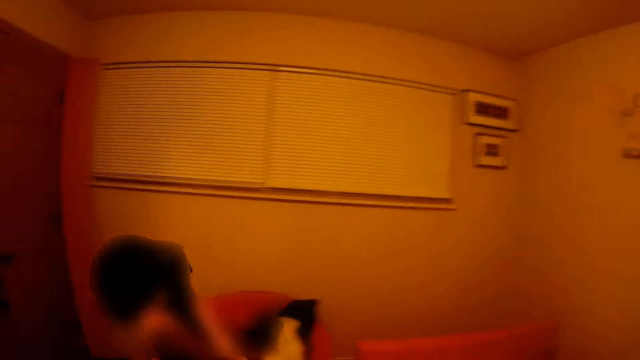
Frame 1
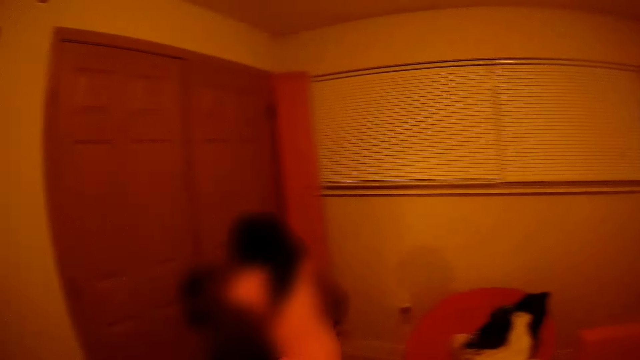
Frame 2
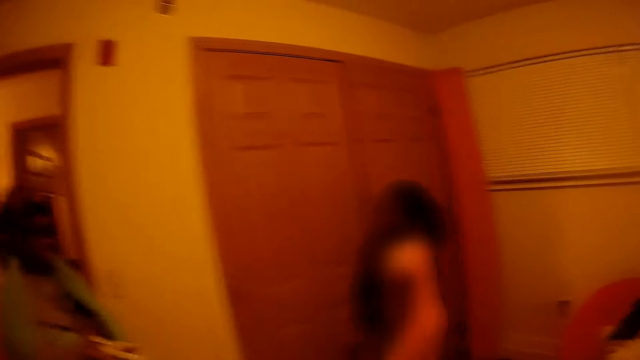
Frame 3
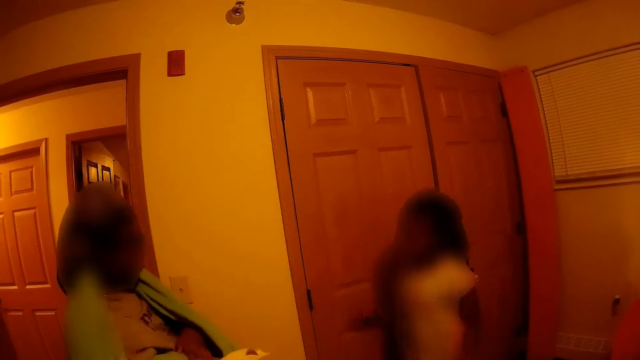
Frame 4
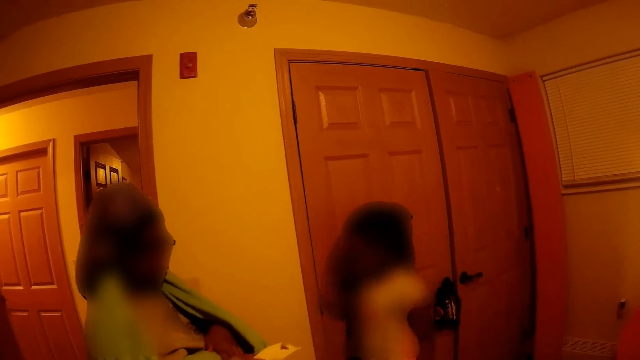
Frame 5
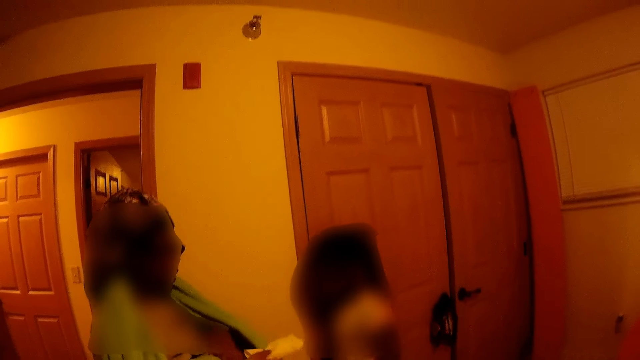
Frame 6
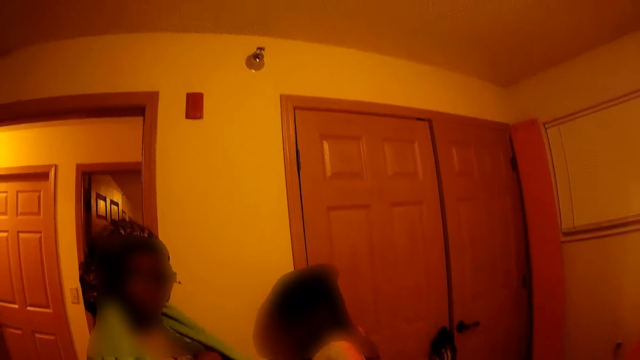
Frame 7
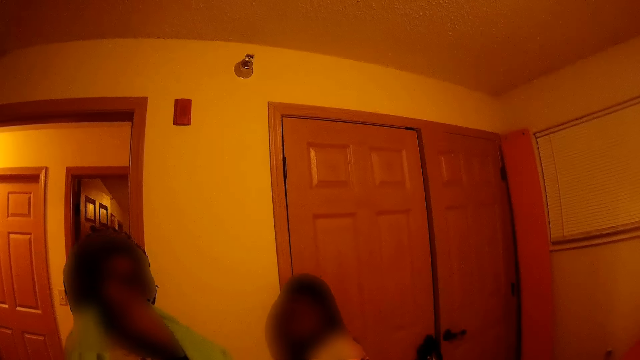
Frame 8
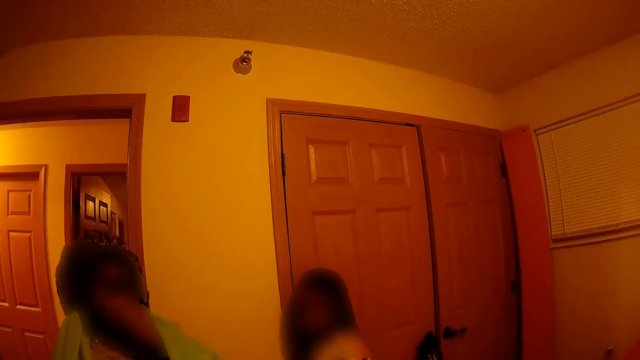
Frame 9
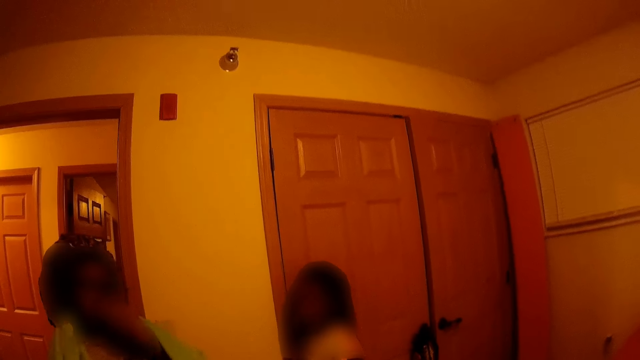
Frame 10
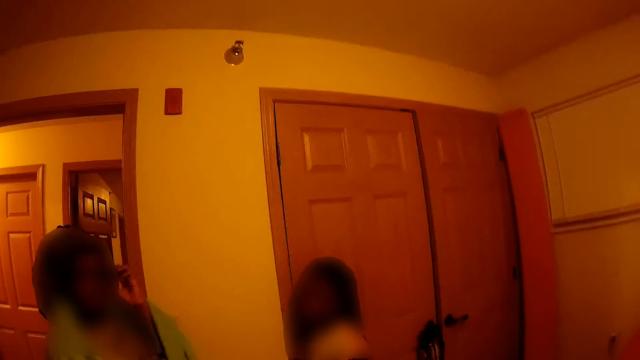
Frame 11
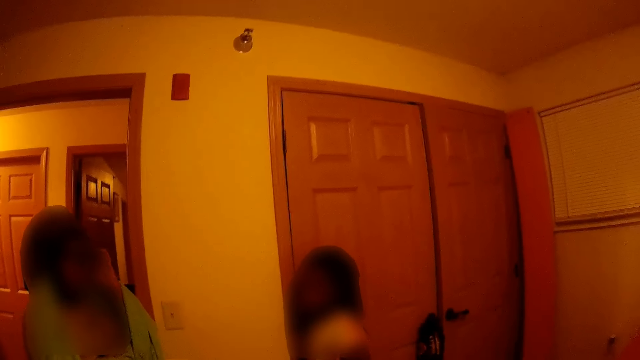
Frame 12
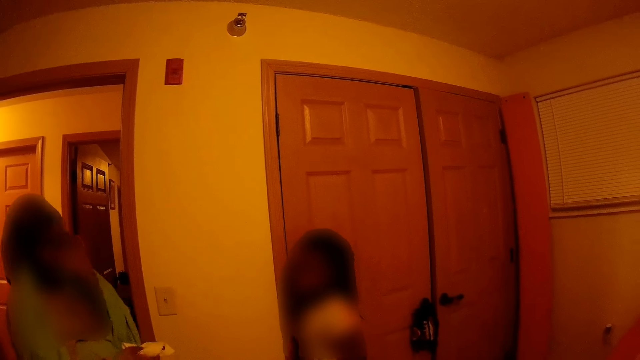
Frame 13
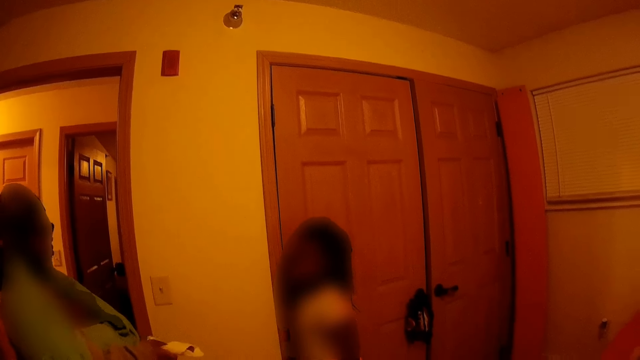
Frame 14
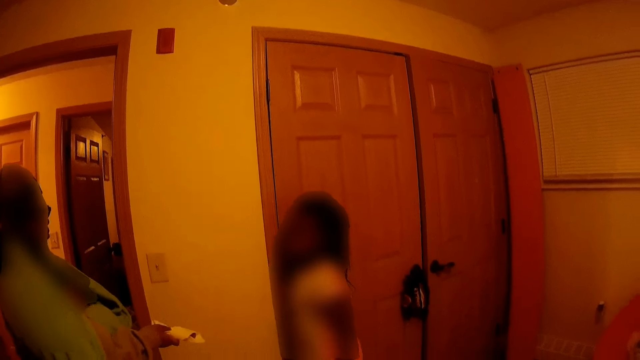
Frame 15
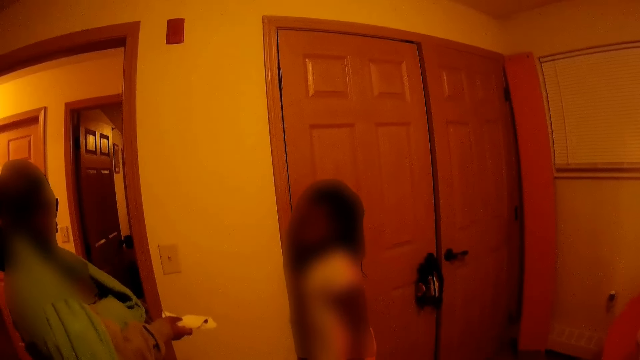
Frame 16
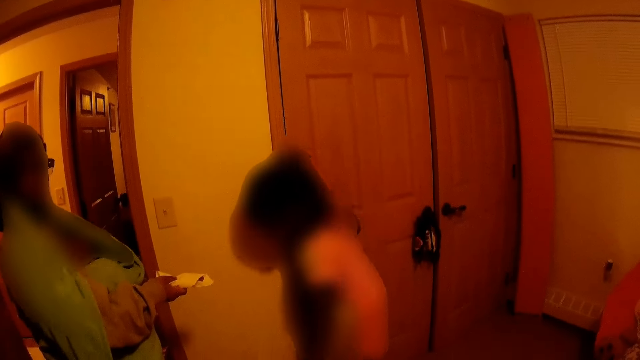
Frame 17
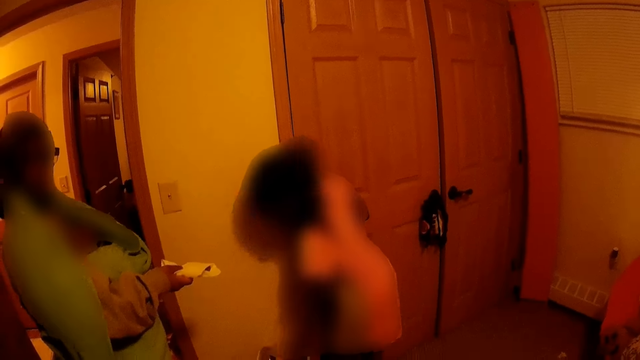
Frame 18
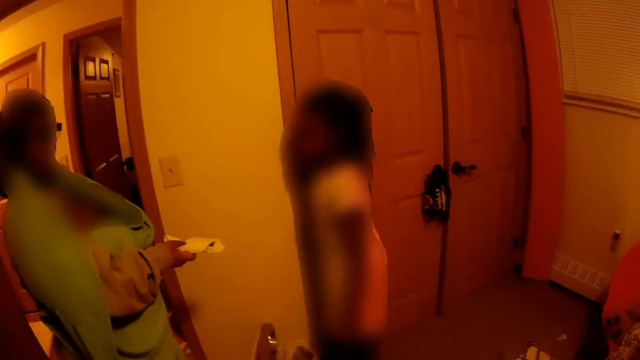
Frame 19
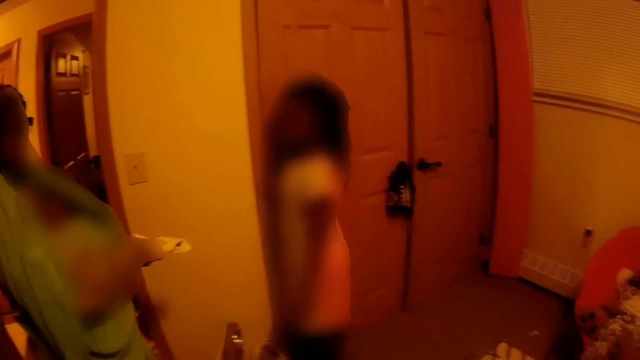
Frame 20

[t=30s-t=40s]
A woman converses with the camera wearer. A girl stands near the door. The woman converses with the girl. The woman stands near the girl. The woman touches her glasses. The woman adjusts her camera. The woman offers the girl a paper. The woman holds the paper.

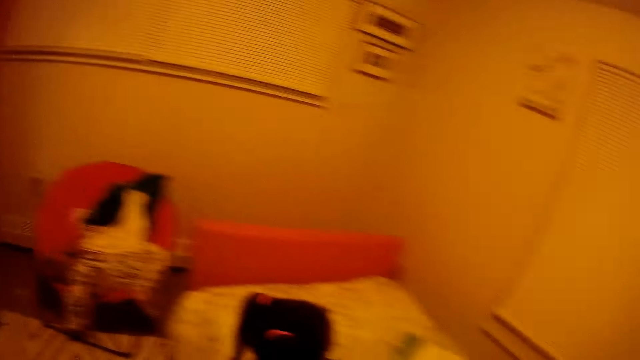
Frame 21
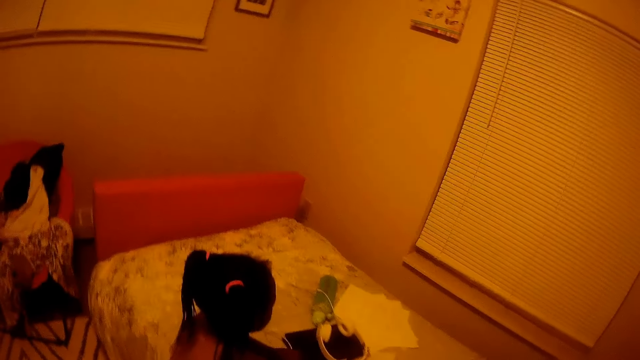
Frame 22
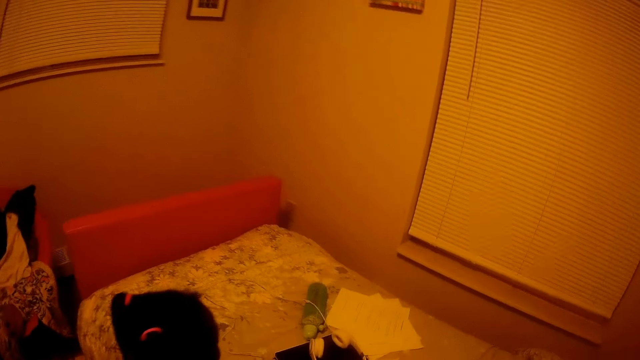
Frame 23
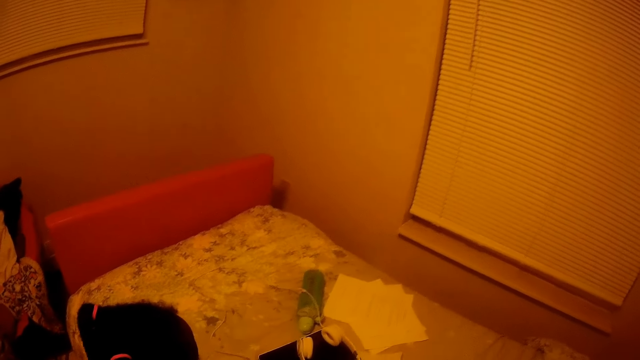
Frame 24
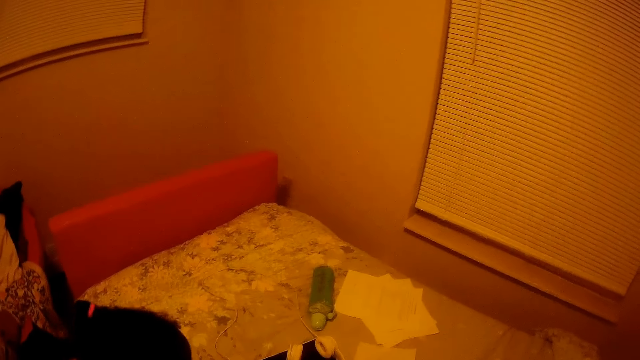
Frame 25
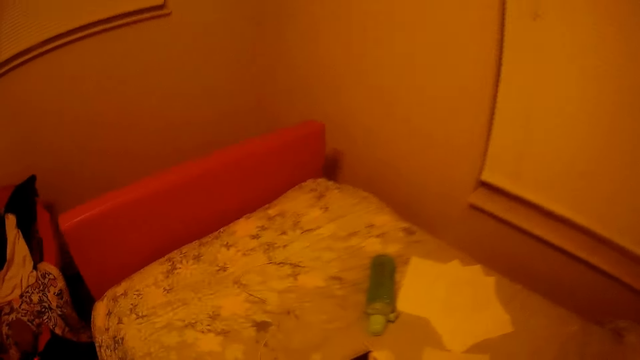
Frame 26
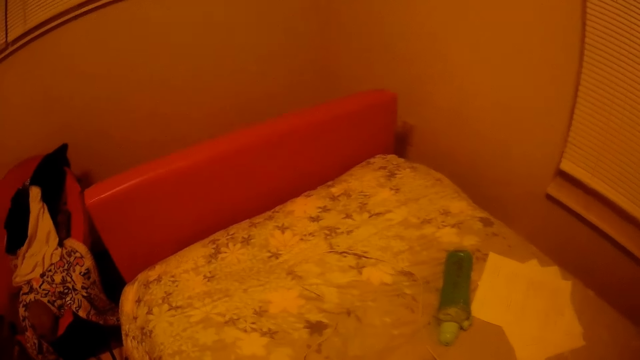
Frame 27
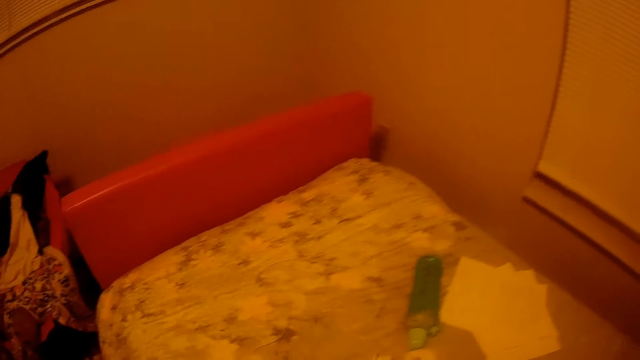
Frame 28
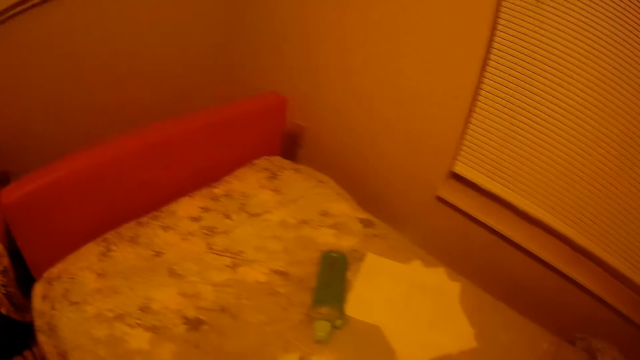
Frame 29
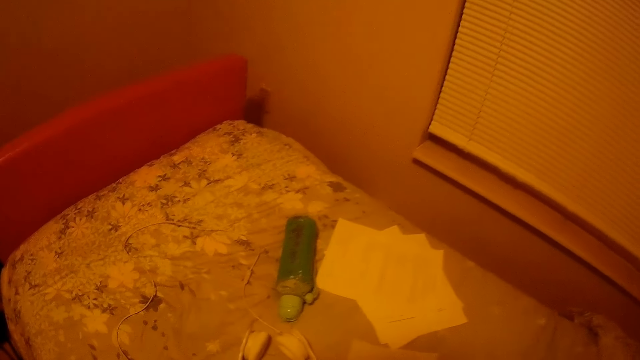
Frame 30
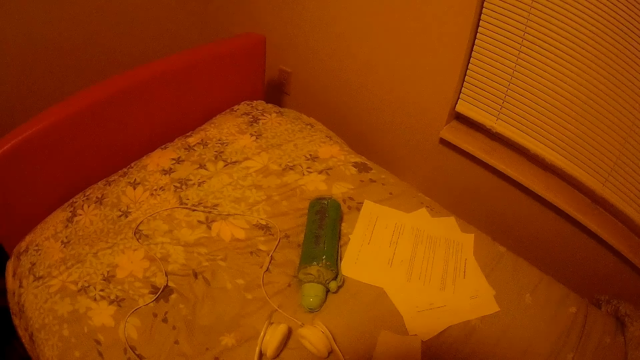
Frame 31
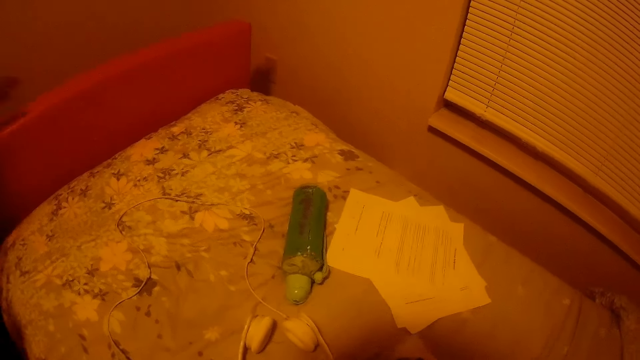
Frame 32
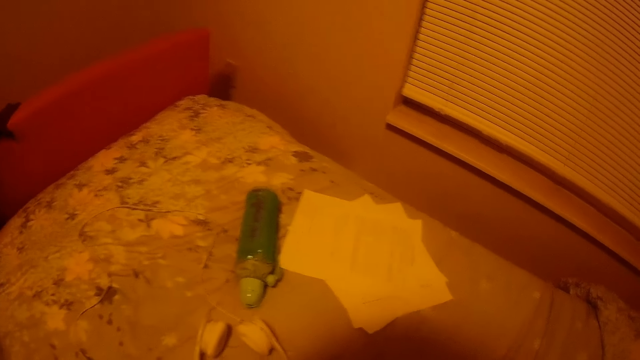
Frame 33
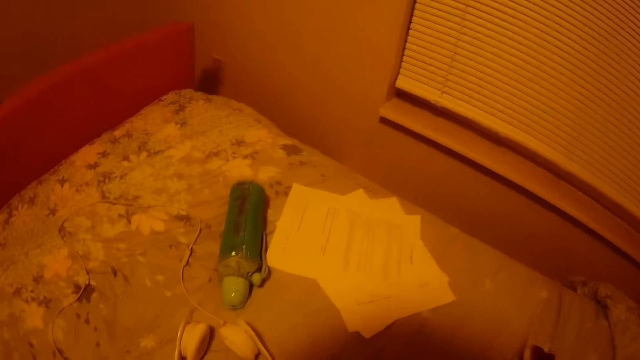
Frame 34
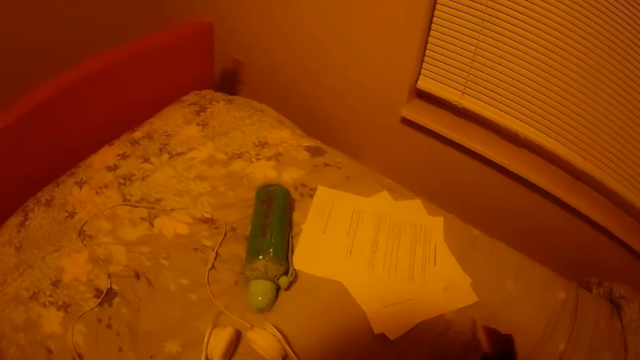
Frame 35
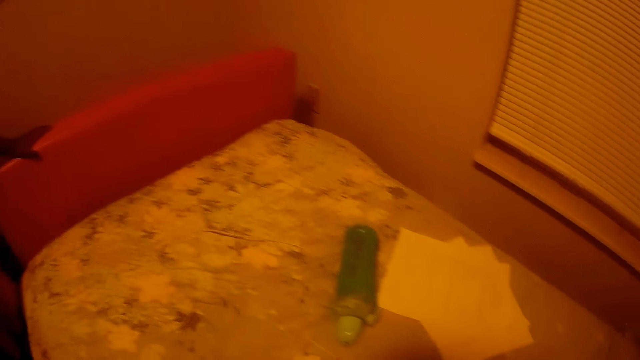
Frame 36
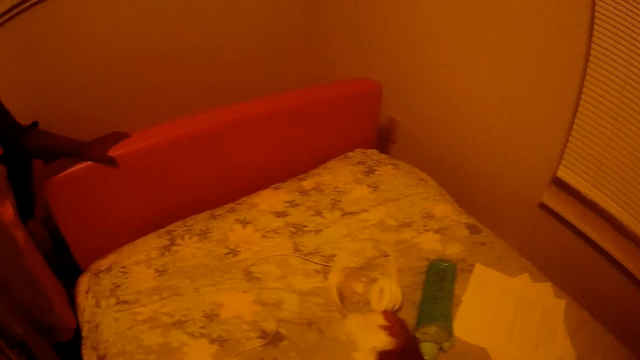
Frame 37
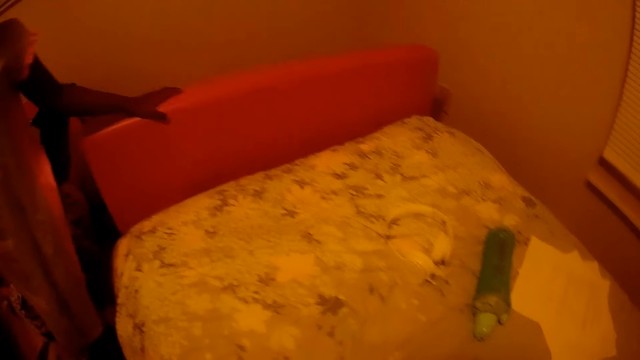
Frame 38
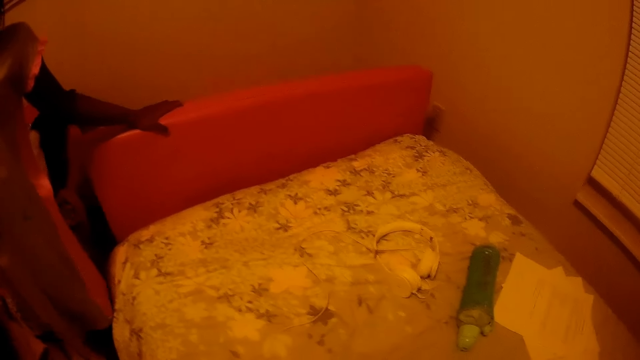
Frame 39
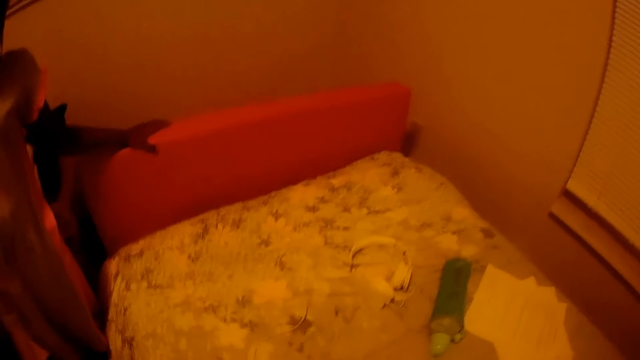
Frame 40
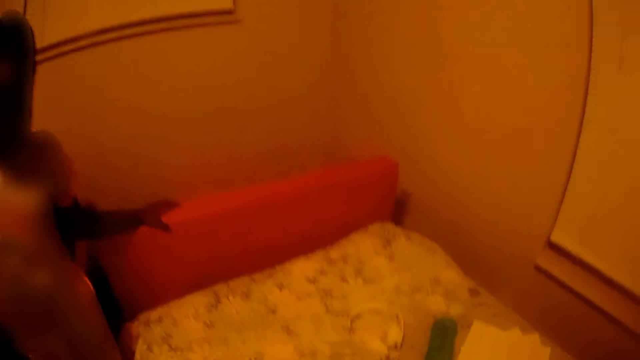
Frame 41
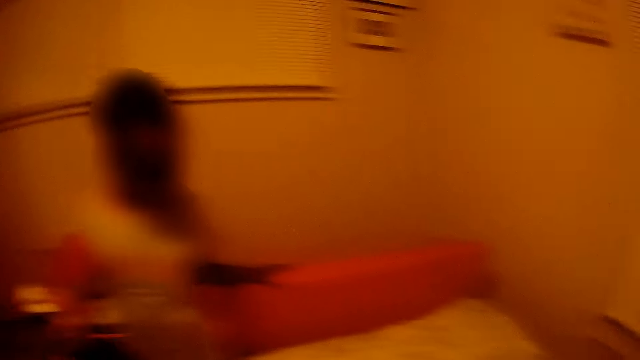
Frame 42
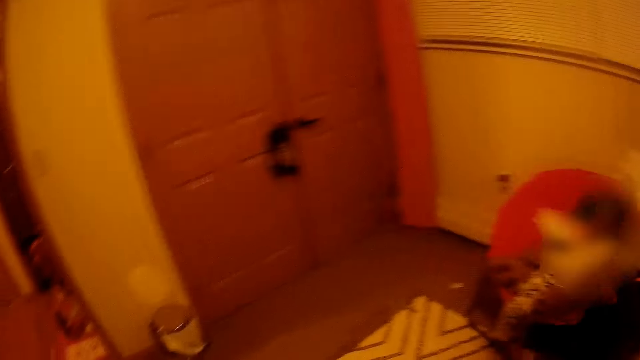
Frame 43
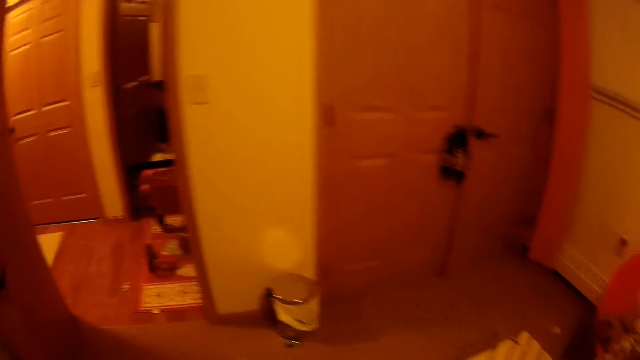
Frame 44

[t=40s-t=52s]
A girl pulls a carton on the bed with her left hand. The camera wearer picks up a paper on the bed with her right hand. Another girl touches the bed's headboard with her left hand. The camera wearer wipes the bed with the paper in her right hand. She moves a headphone on the bed with her right hand. The other girl puts a hand on the bed. The camera wearer picks up the headphone on the bed and puts down the headphone on the bed.
